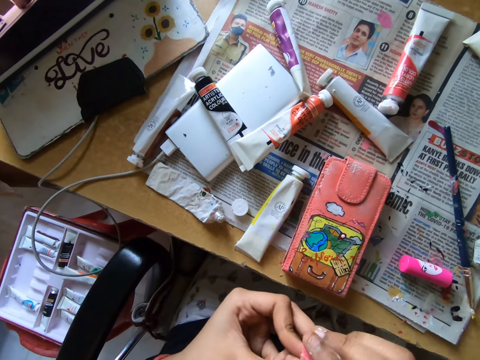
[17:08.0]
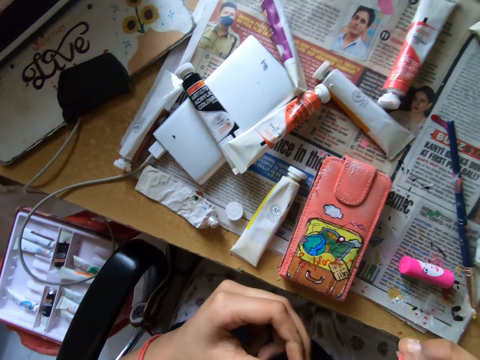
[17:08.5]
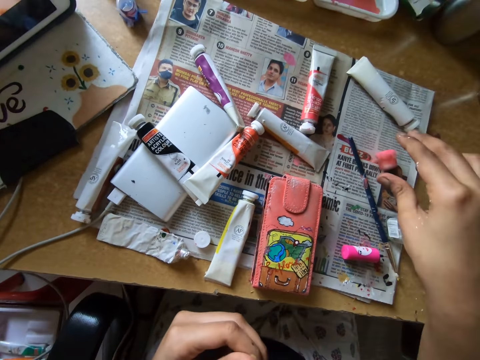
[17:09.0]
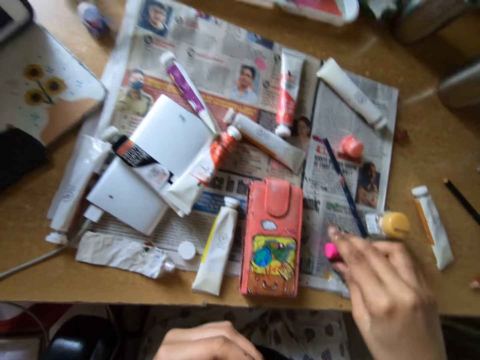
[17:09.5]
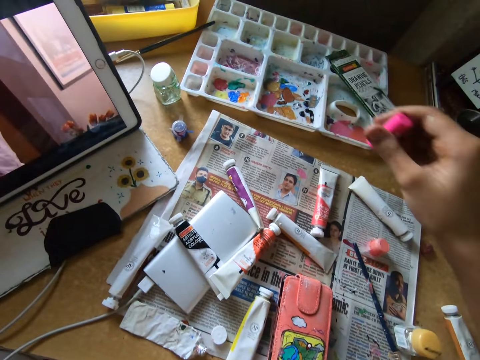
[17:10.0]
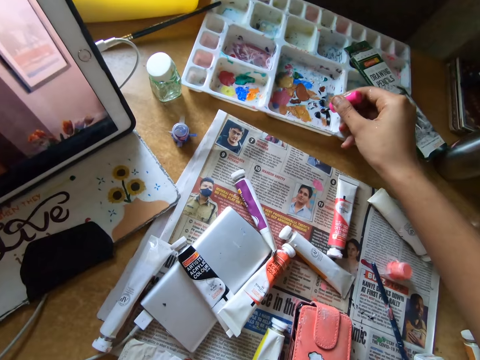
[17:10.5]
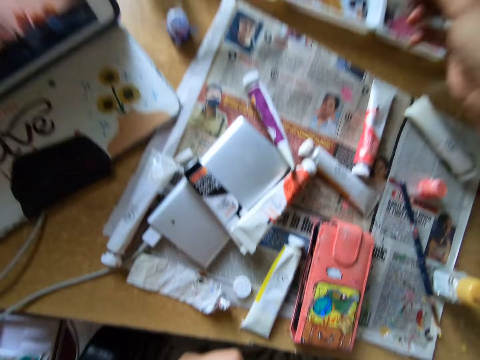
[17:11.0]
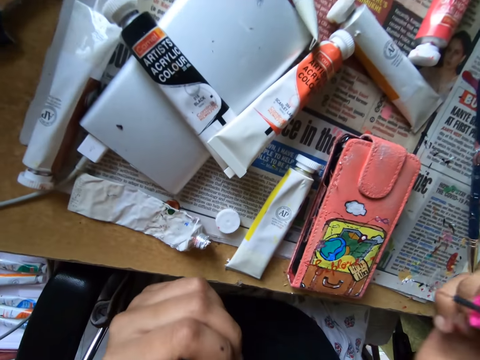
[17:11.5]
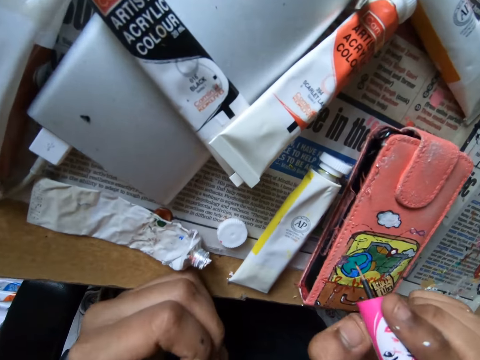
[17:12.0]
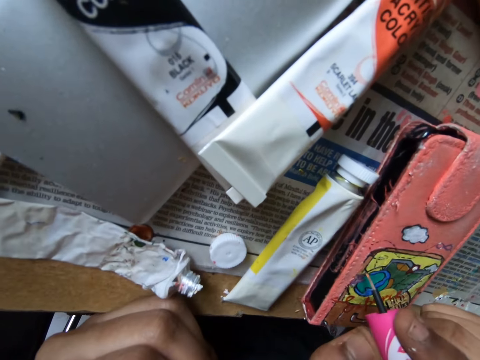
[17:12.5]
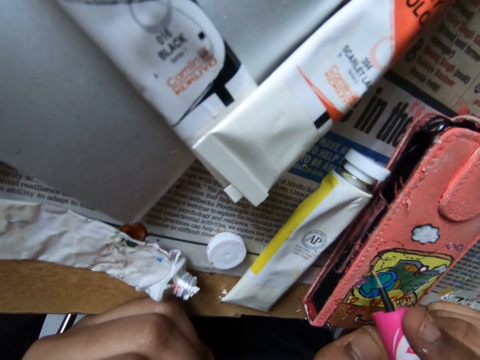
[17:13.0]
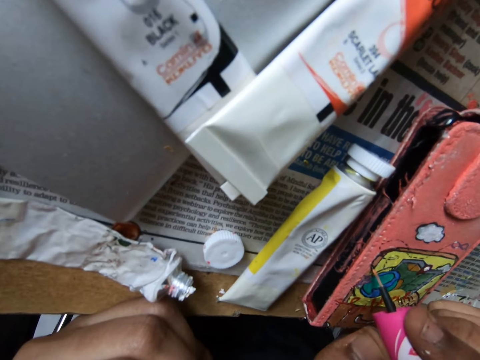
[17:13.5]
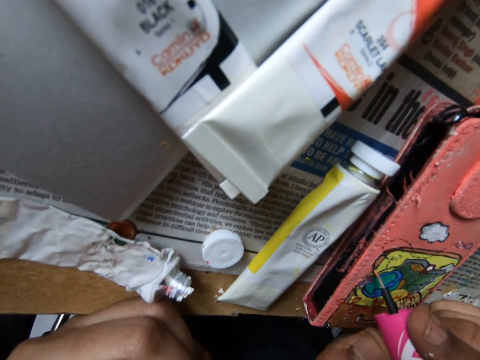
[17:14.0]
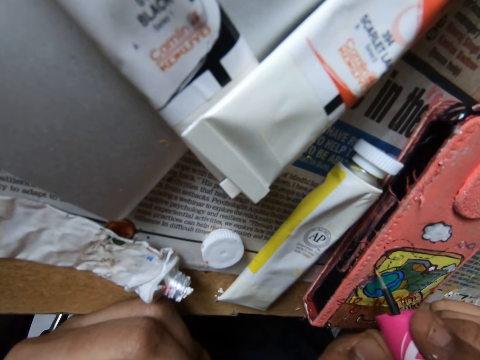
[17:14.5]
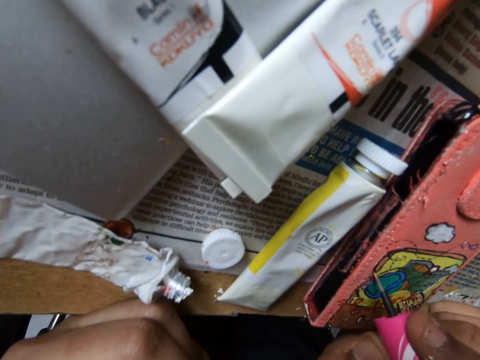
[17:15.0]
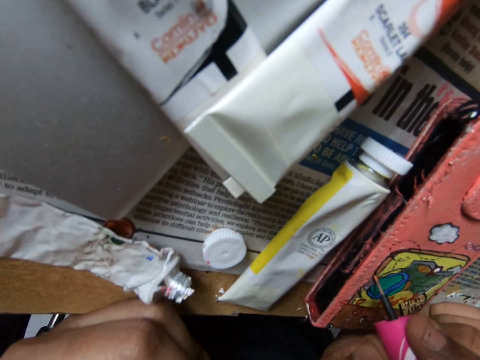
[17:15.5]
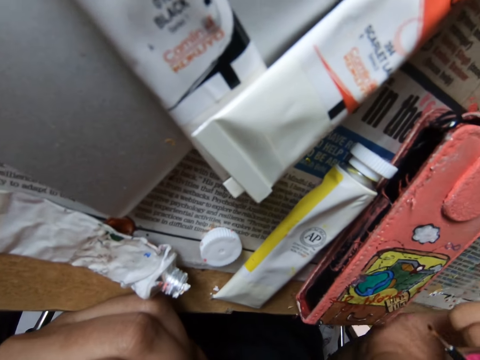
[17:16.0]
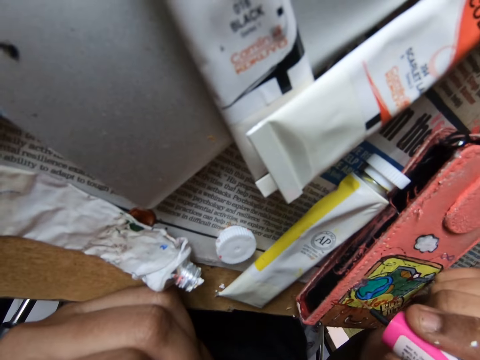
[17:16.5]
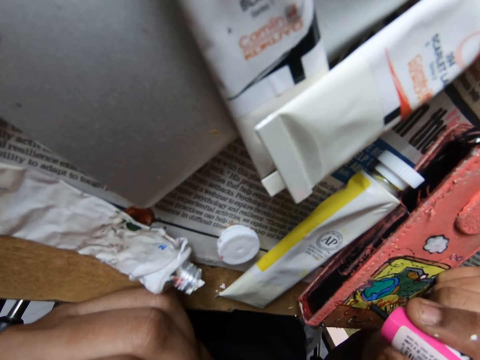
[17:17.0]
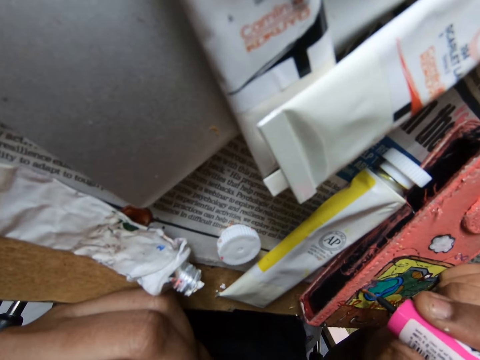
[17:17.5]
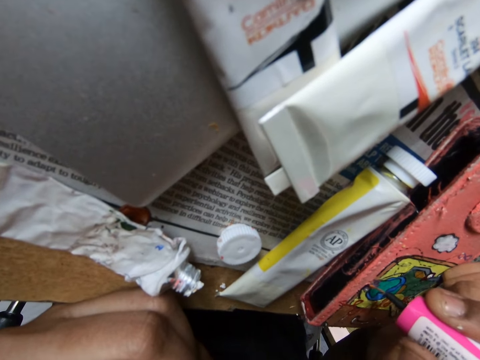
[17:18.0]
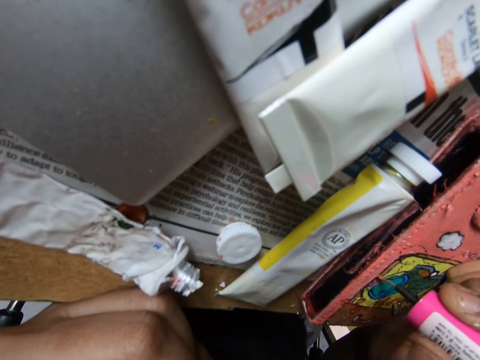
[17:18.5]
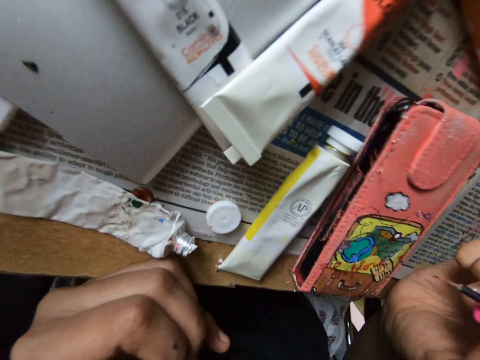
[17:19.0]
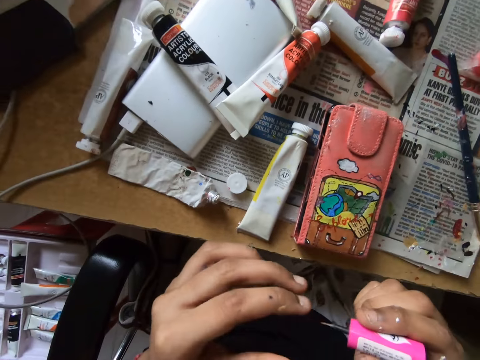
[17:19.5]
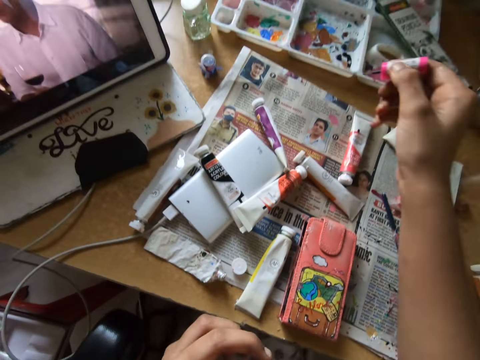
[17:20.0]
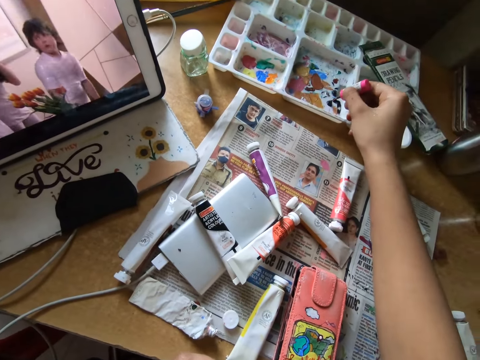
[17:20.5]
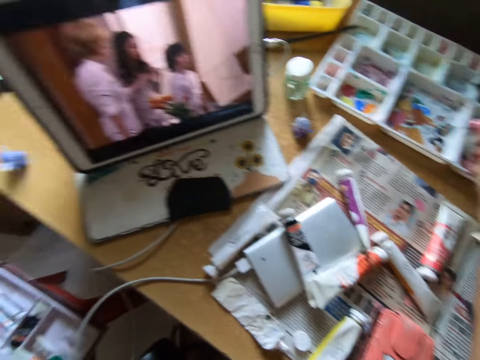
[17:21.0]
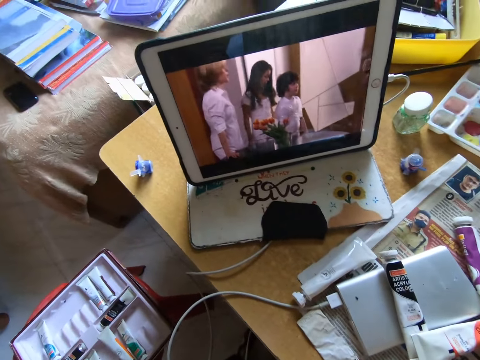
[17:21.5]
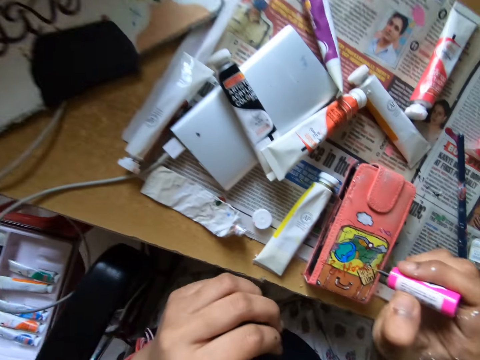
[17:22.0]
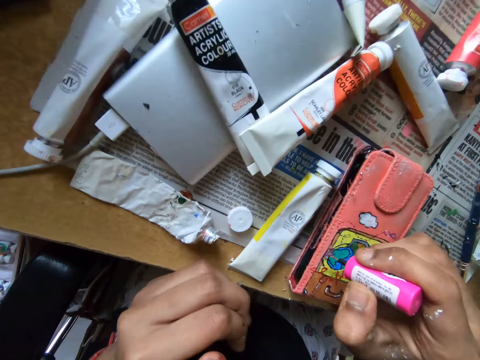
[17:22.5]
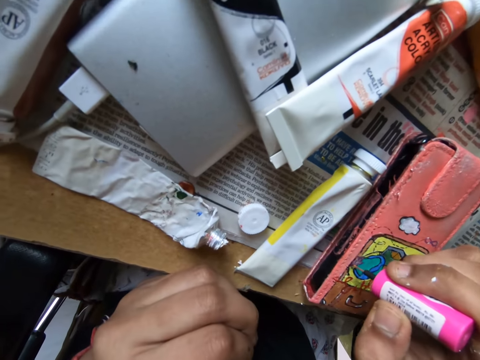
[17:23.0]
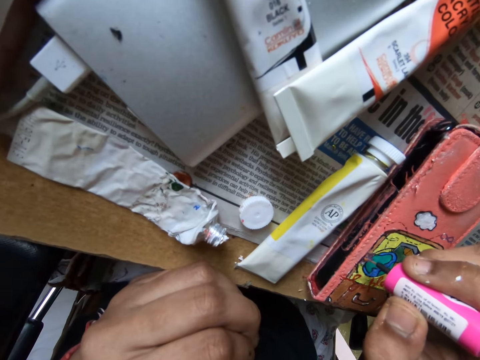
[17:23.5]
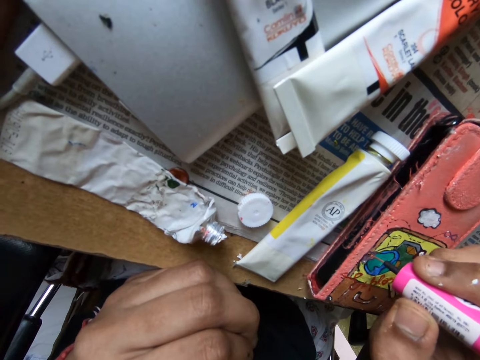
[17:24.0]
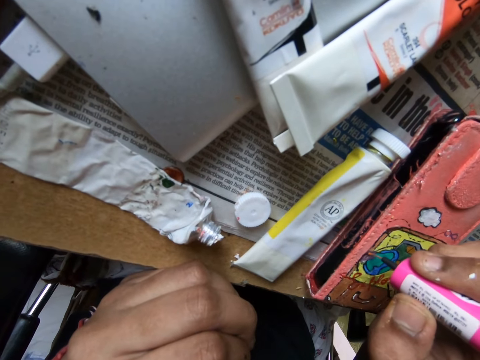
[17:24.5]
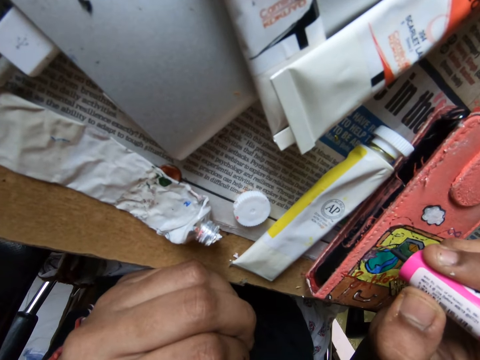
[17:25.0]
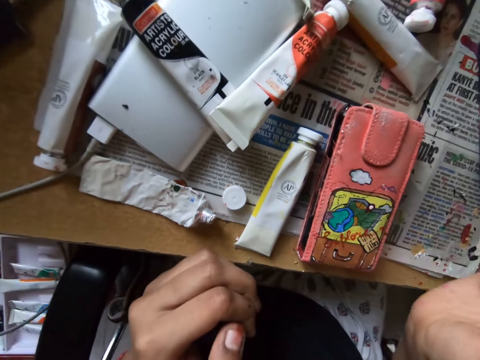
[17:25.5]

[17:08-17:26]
The camera wearer closes a paint bottle. They put down the paint bottle on a table. They pick up a paint brush on a newspaper. They scoop paint on a paint tray with the paint brush. They paint a wallet or phone case with the paint brush. They scoop paint on the paint tray with the paint brush. They paint the wallet or phone case with the paint brush.

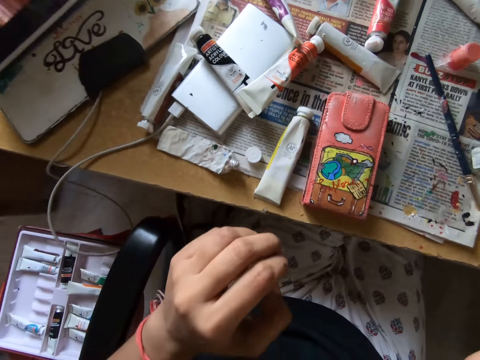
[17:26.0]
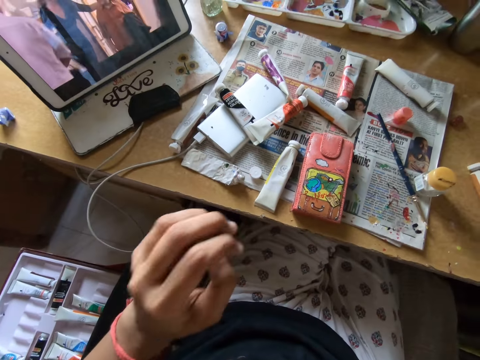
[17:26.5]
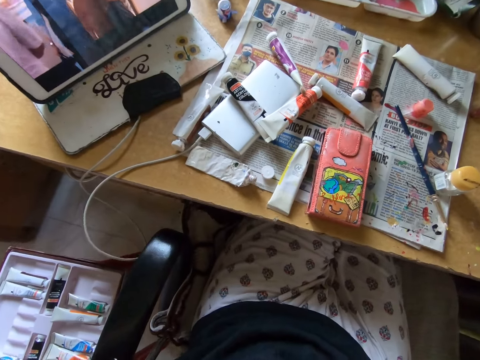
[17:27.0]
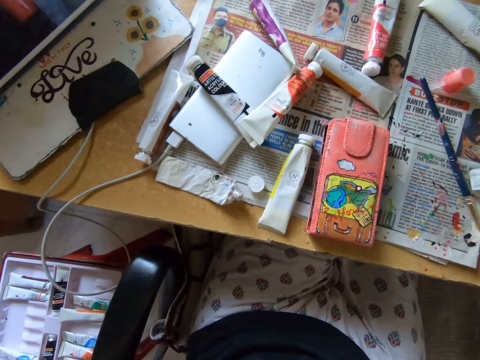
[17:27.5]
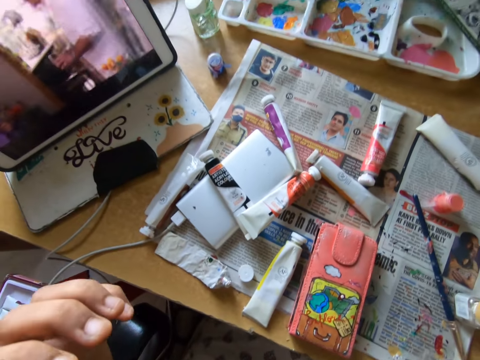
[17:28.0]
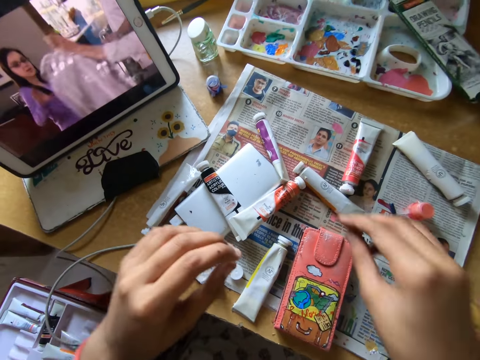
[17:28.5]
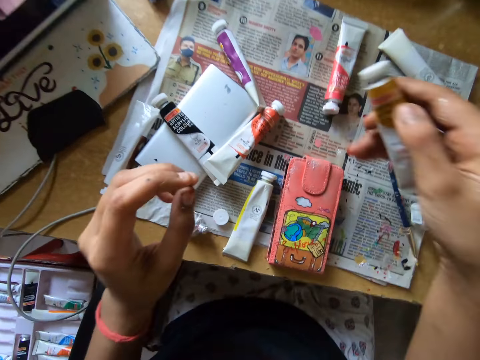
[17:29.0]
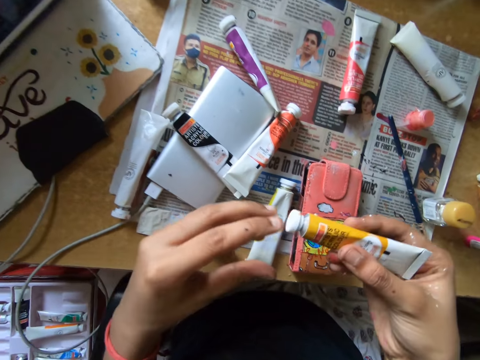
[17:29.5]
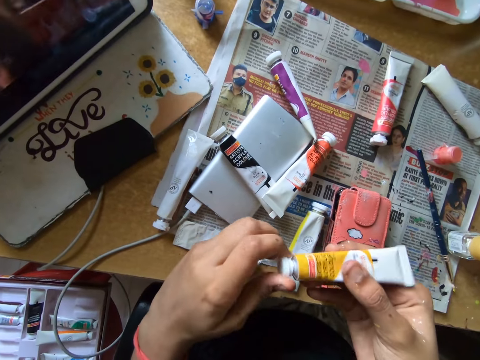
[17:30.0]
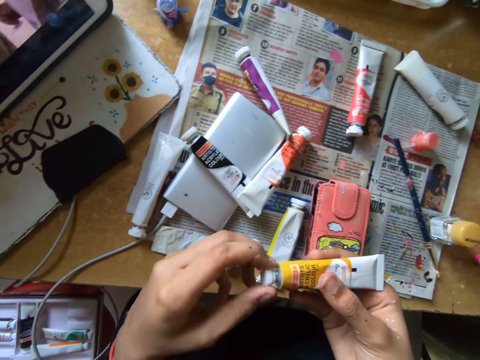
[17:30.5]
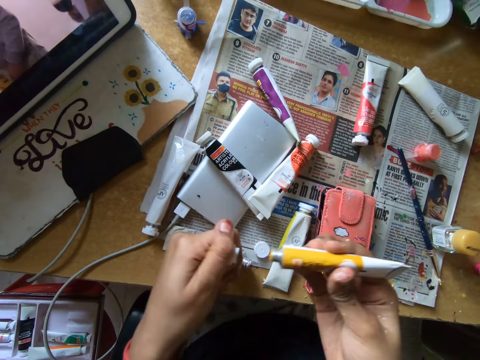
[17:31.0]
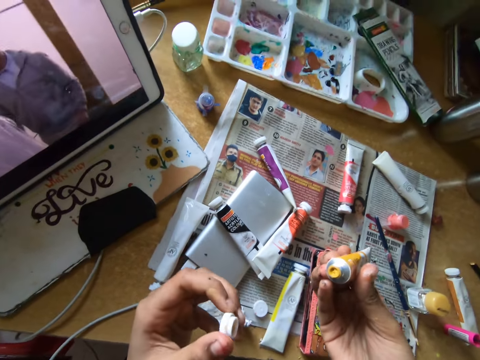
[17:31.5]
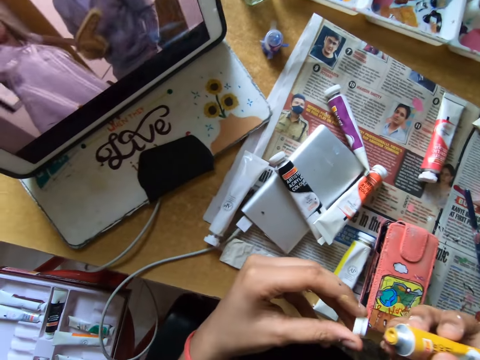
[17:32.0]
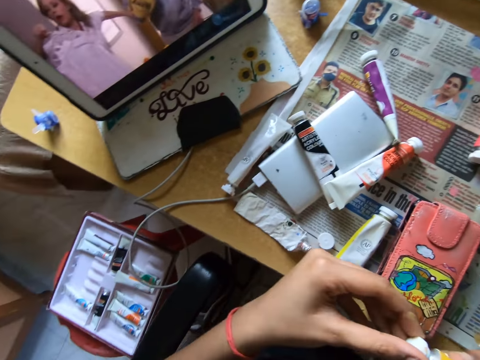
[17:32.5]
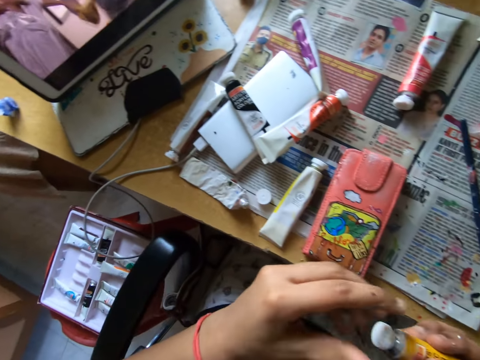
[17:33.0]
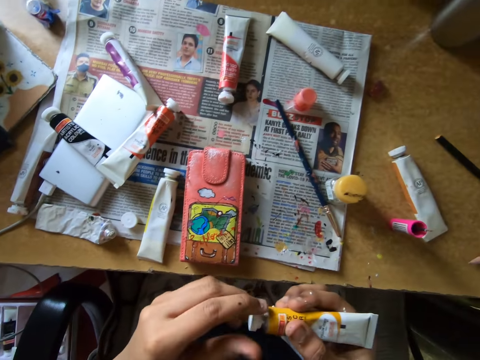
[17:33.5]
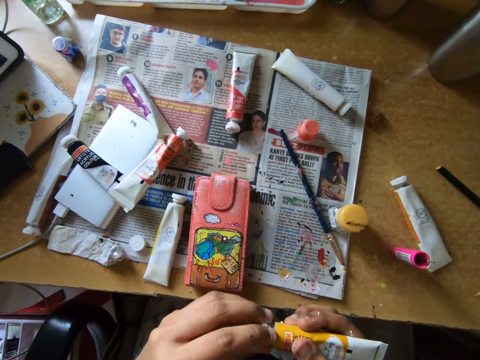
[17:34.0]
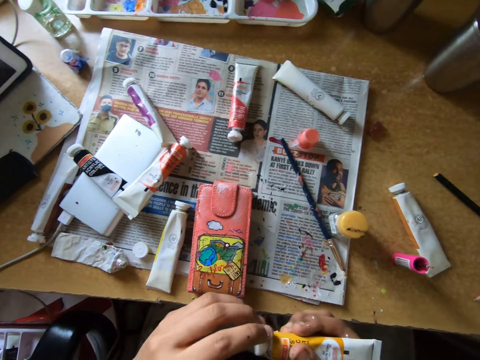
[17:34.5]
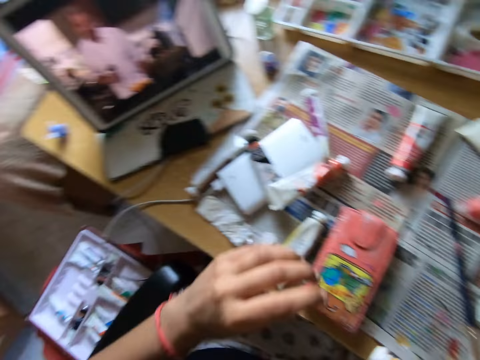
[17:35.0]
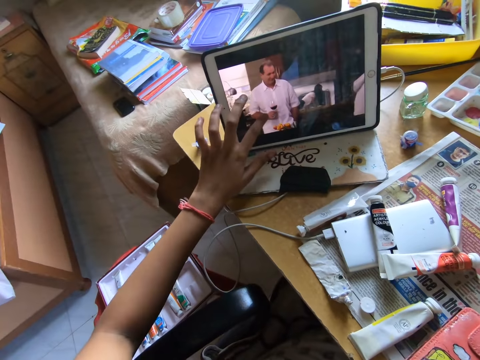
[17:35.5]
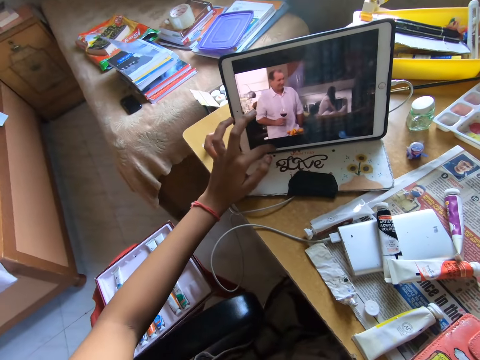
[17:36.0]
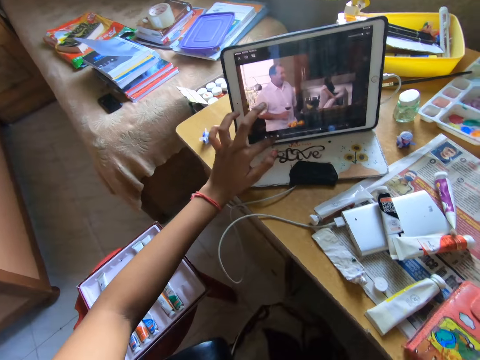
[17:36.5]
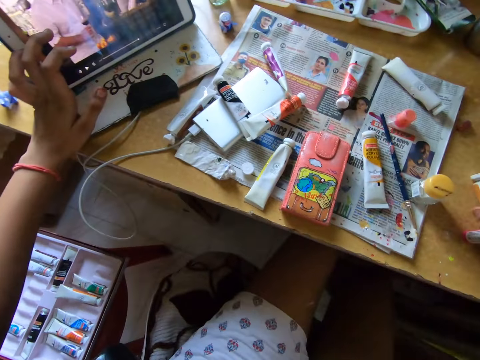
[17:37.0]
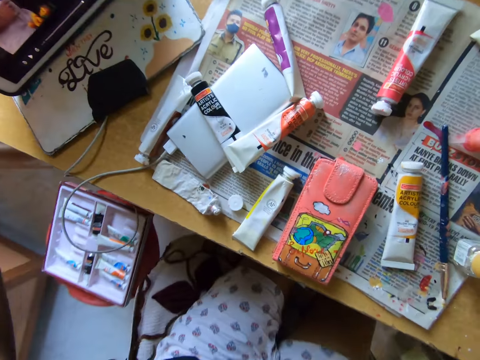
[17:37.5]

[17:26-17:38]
The camera wearer picks up a paint bottle on a newspaper. They open the paint bottle. They close the paint bottle. They operate a tablet with a hand.
